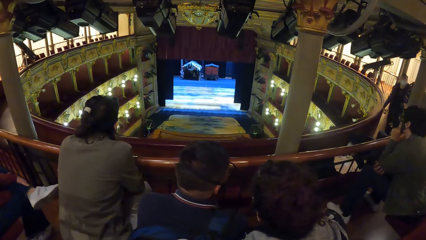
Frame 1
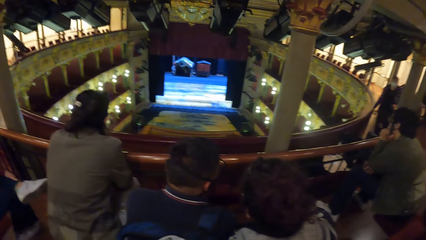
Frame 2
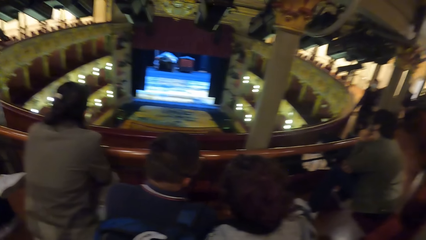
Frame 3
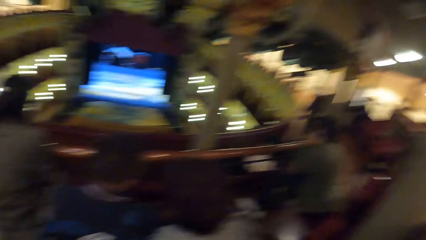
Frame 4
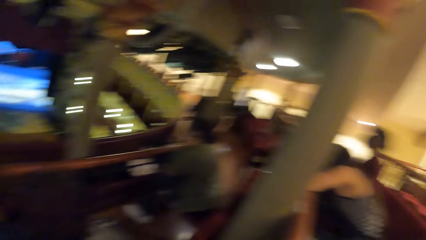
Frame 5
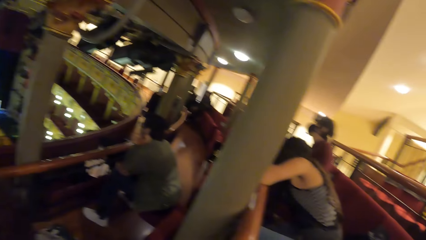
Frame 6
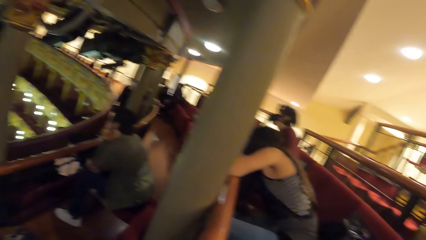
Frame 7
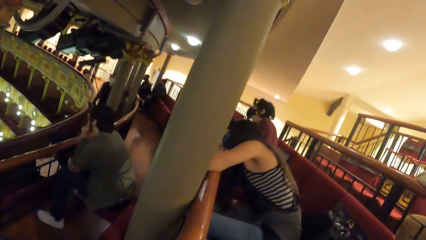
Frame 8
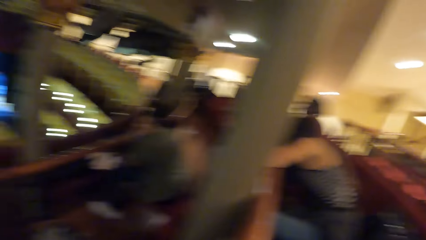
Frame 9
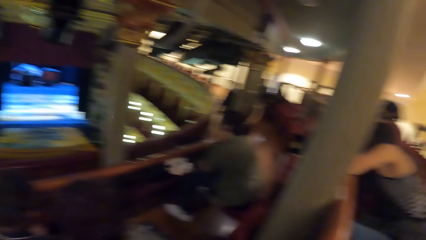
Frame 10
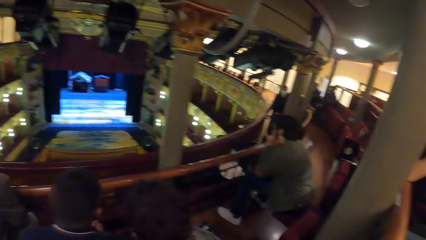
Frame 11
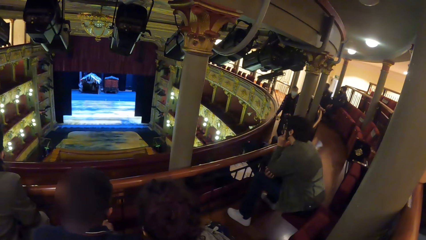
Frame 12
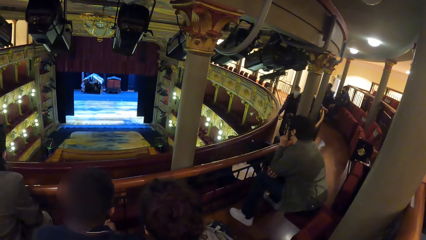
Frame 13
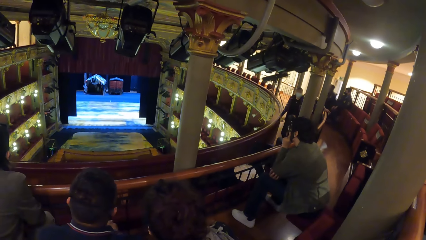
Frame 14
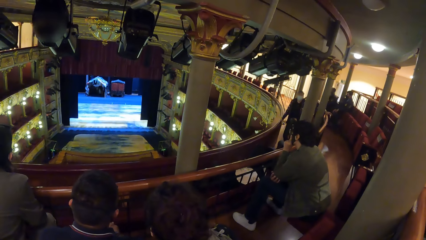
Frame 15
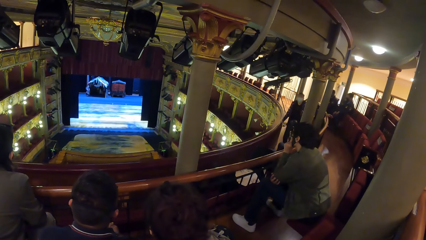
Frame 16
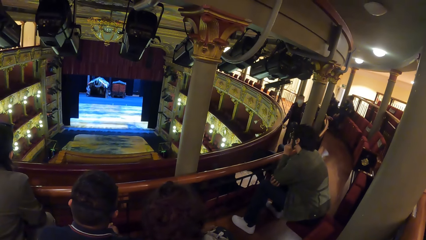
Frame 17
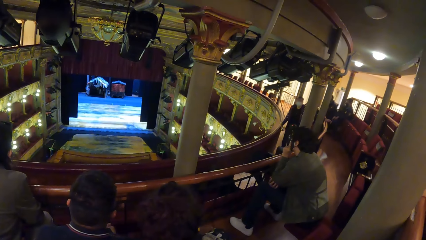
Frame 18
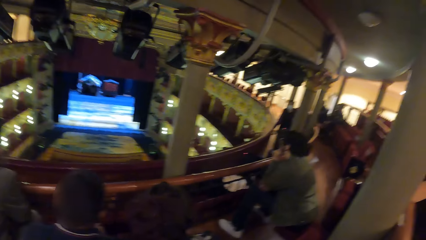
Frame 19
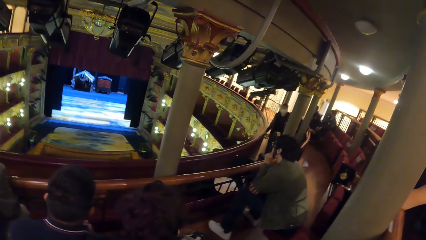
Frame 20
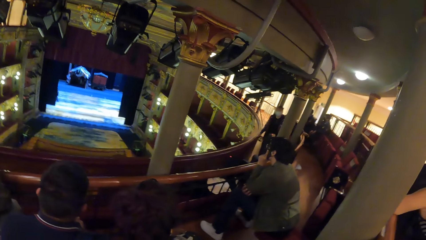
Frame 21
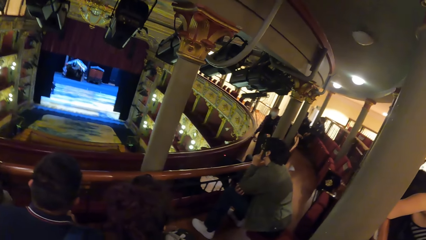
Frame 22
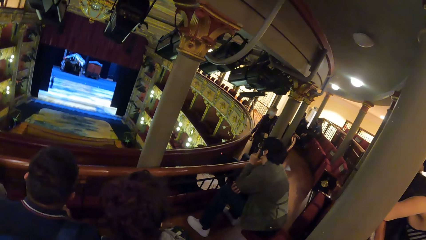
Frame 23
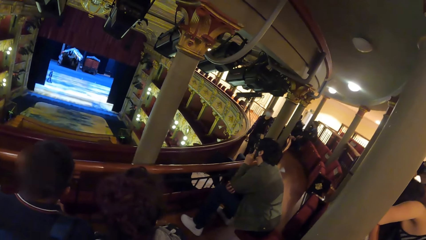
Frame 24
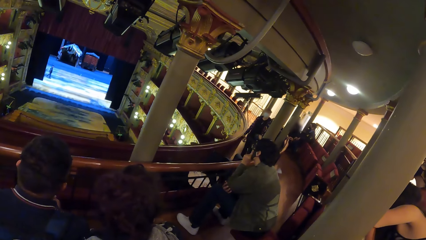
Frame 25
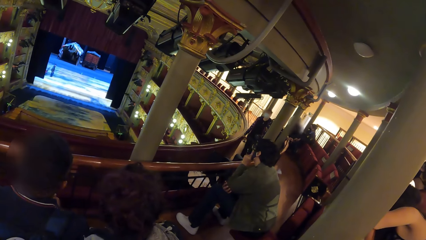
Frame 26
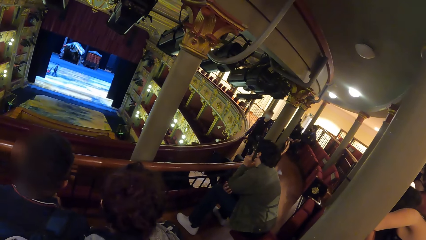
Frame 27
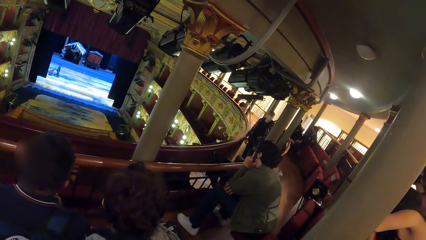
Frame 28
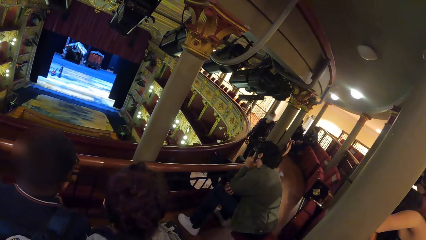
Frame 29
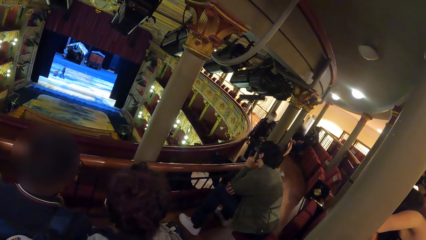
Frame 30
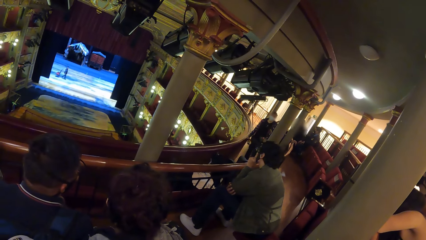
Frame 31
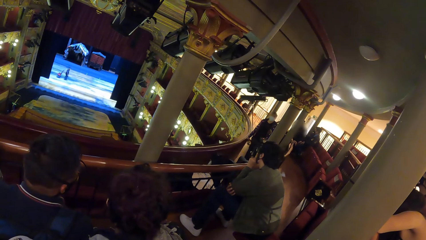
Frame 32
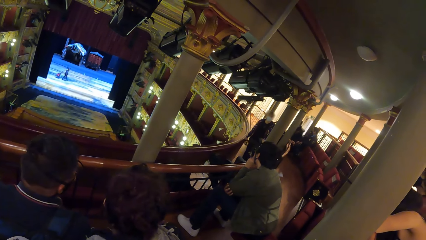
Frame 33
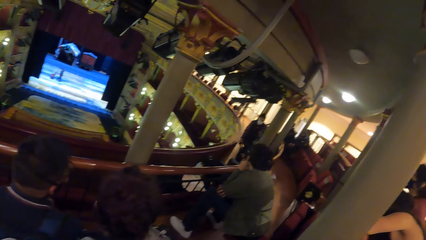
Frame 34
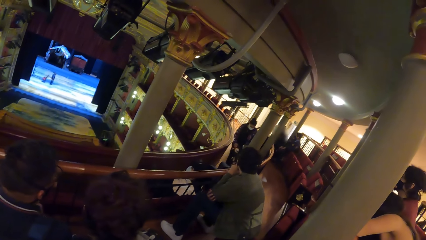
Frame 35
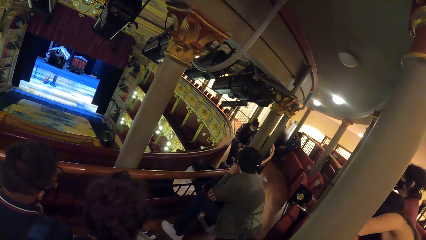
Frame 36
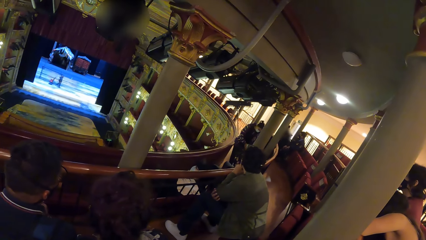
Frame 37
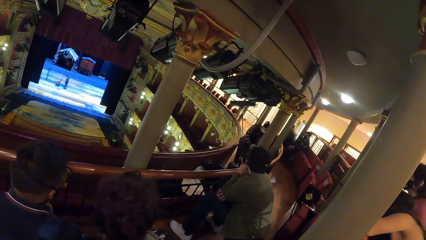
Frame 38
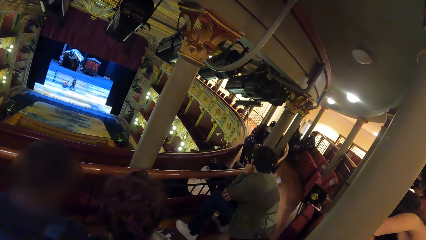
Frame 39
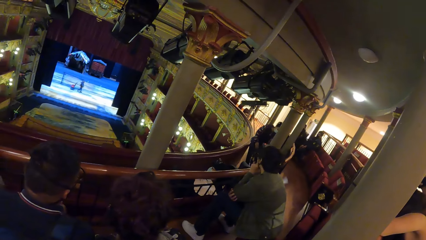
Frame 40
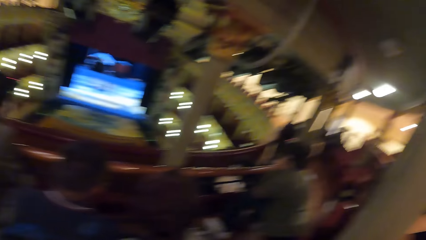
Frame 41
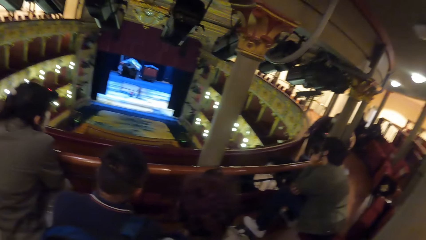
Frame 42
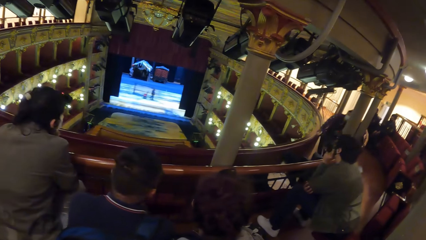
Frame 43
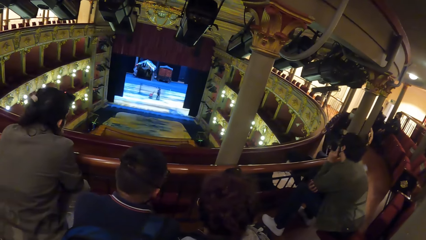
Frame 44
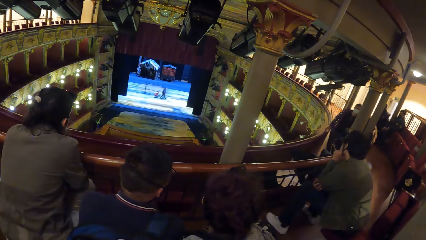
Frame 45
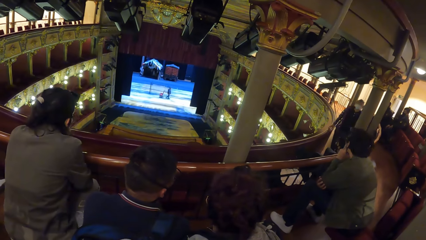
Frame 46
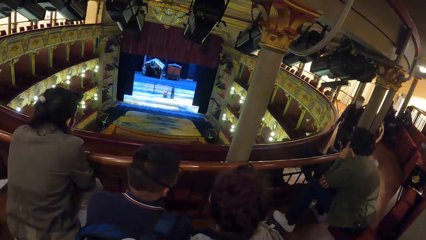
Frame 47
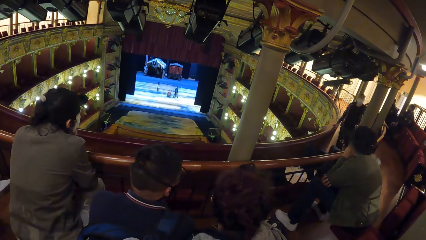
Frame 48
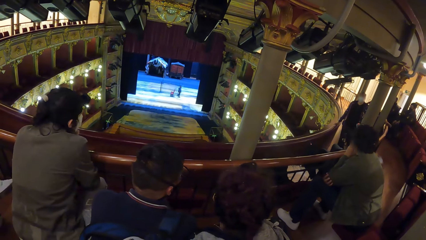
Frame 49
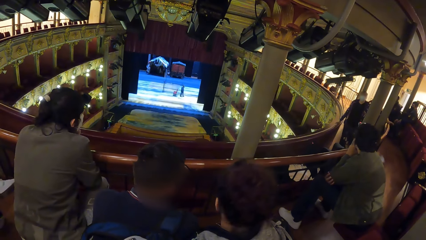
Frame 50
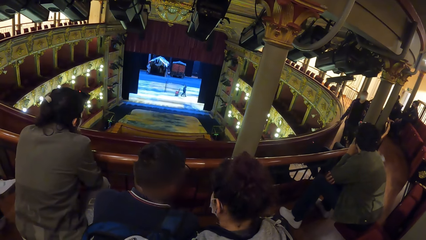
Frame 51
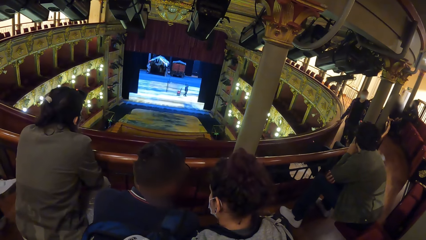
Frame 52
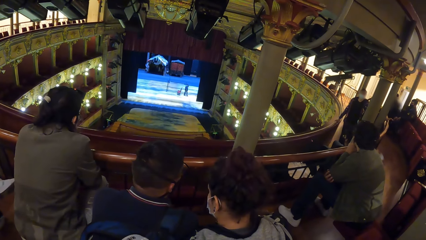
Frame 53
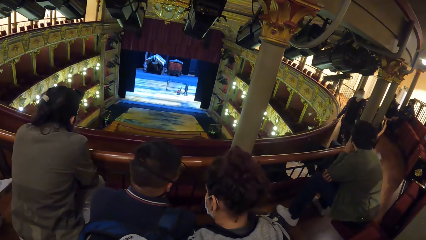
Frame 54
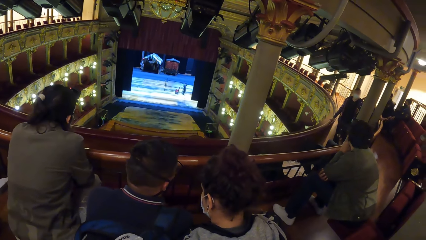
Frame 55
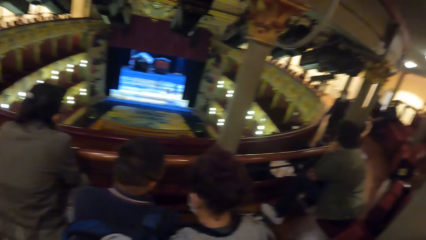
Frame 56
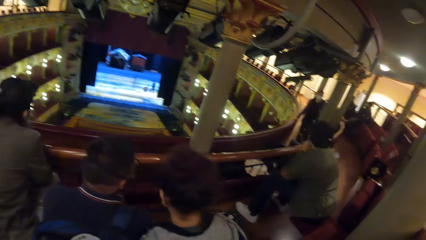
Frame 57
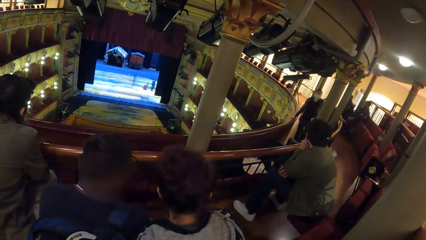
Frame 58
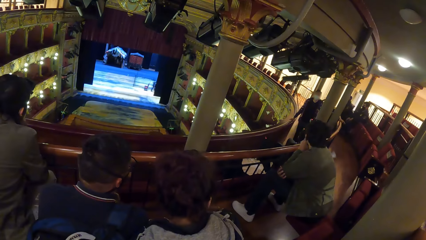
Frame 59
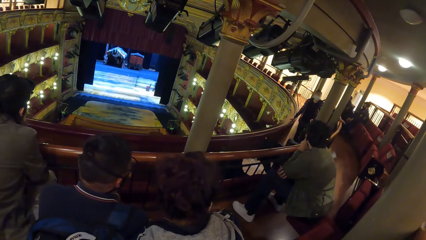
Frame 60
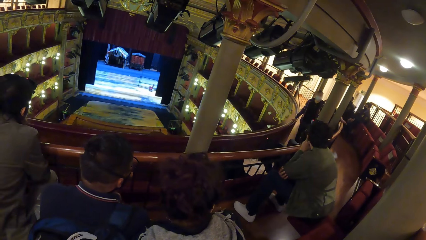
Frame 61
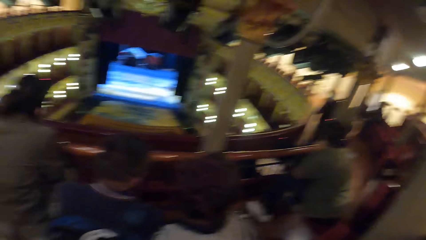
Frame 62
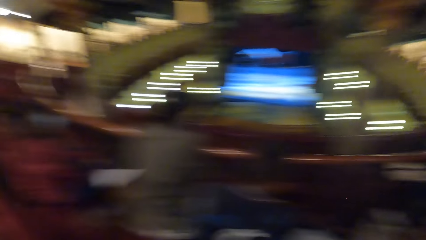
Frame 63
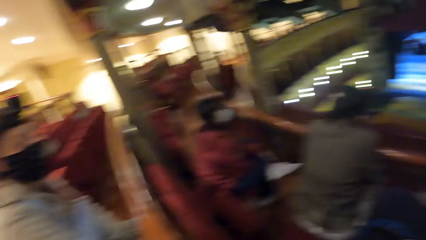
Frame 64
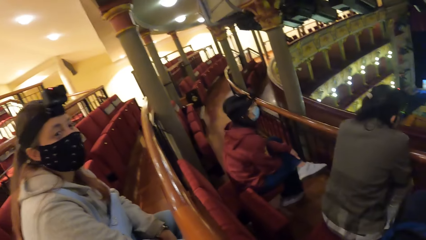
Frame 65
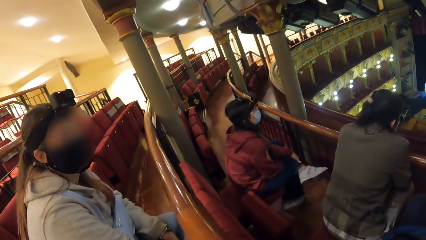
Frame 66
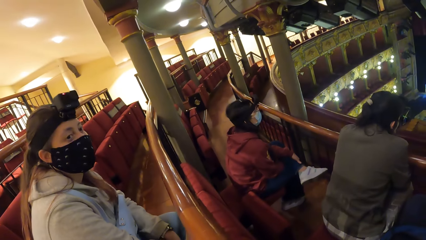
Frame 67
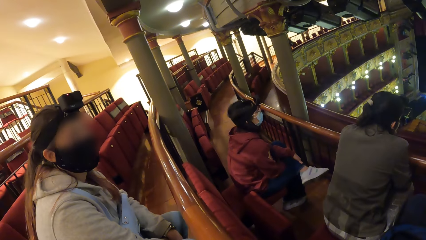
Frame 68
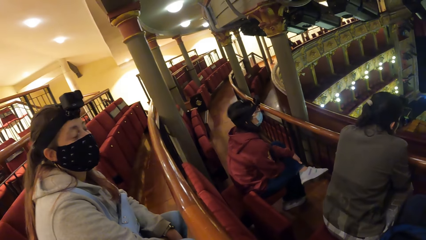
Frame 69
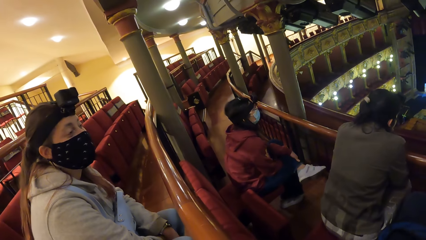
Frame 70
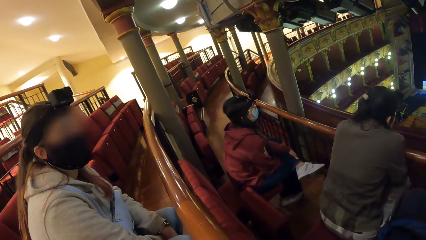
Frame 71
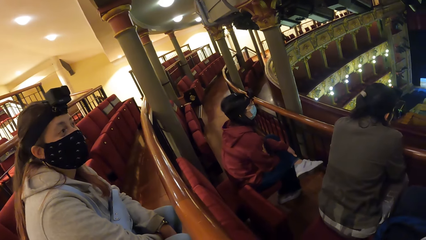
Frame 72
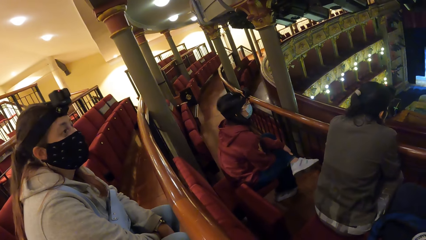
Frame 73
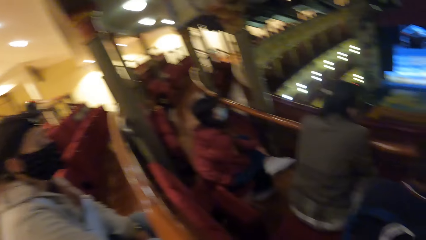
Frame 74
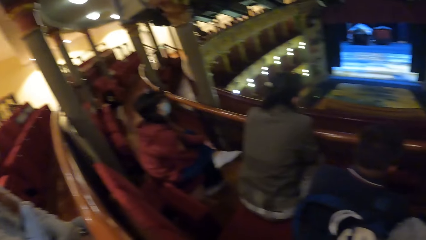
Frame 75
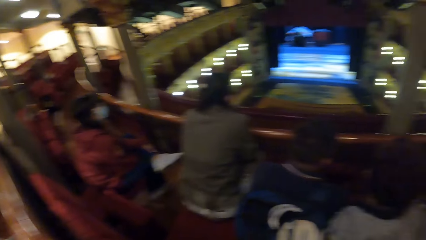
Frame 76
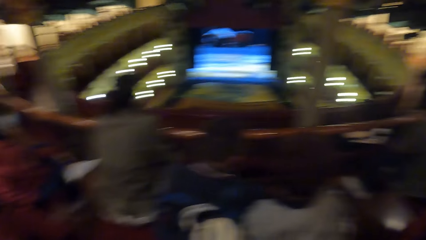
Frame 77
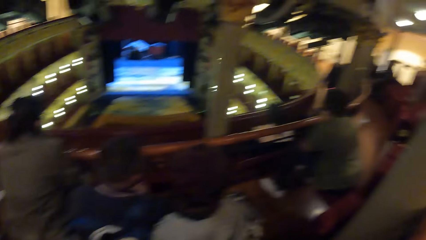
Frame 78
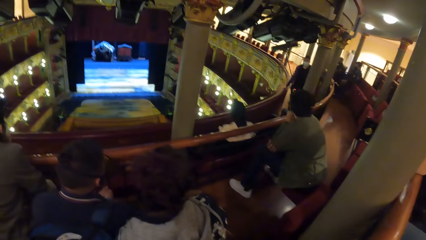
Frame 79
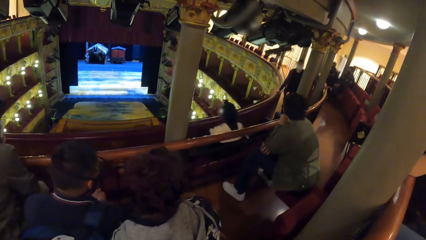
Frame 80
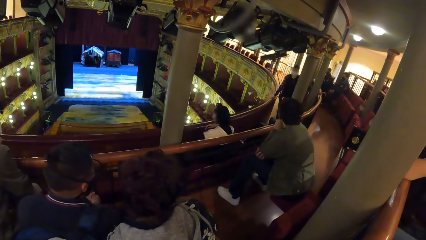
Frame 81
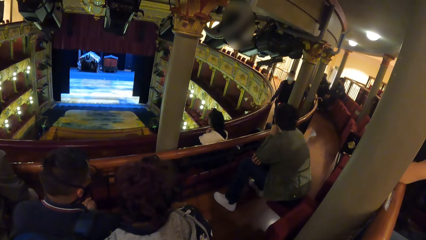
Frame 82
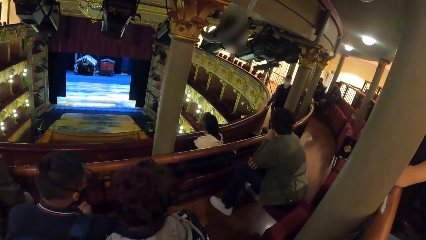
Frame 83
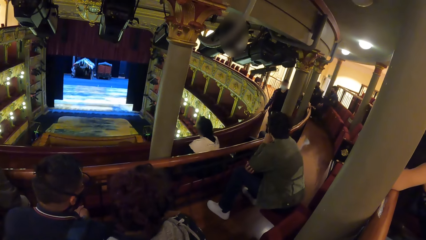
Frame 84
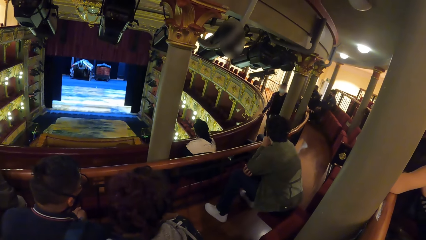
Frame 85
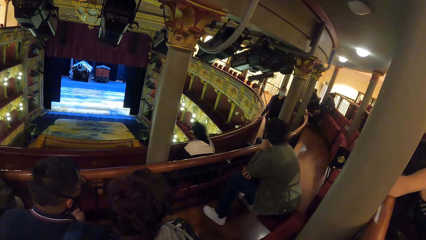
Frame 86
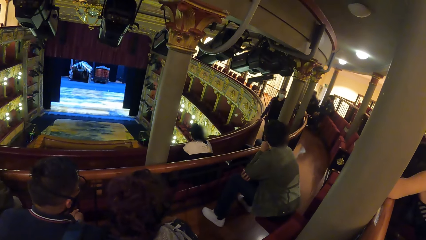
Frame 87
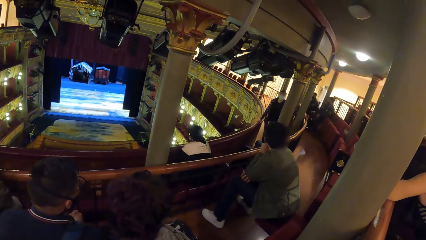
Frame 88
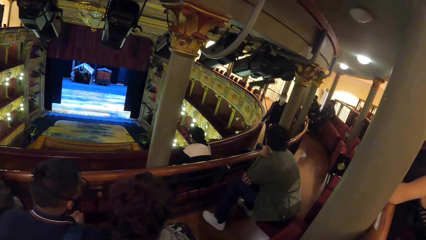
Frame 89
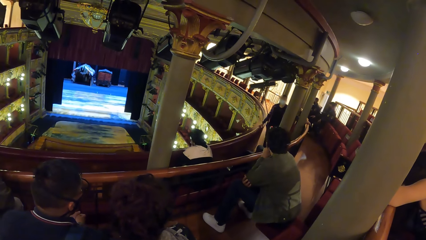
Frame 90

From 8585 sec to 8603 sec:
The camera wearer turns towards a group of people. The man removes his left hand from the railing, passes the torch light from his right hand to his left hand, and holds the railing with his right hand. The man drops the torch light on the chair with his left hand, and holds the railing with his left hand. The camera wearer turns towards a woman and another woman. They turn towards the group of people.
